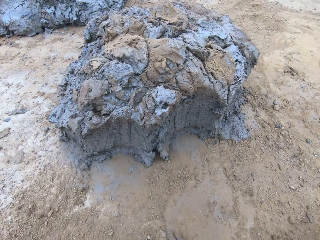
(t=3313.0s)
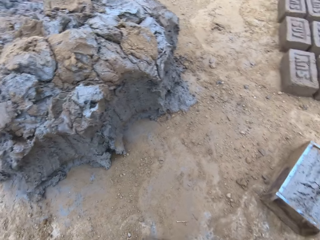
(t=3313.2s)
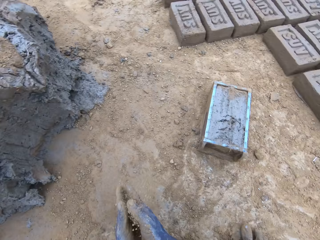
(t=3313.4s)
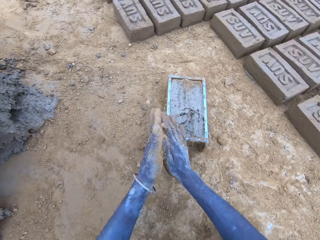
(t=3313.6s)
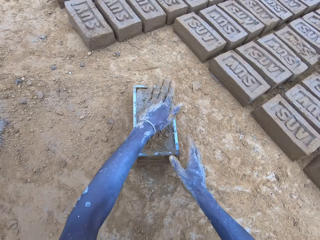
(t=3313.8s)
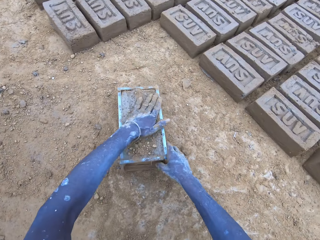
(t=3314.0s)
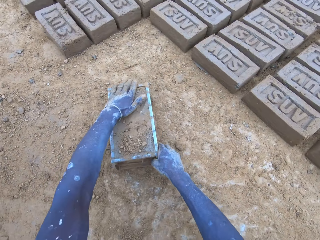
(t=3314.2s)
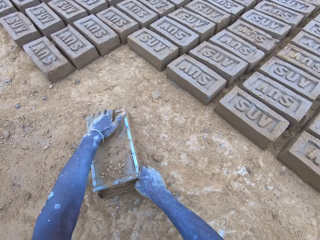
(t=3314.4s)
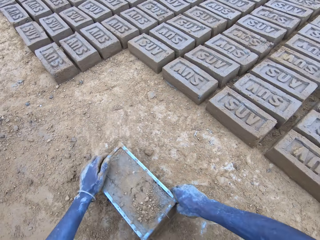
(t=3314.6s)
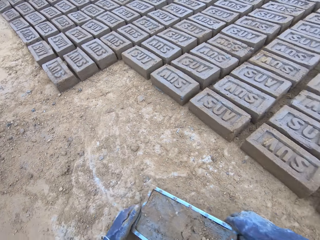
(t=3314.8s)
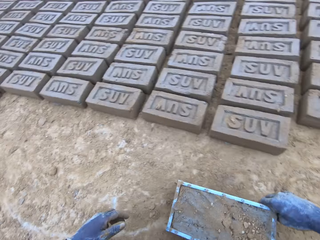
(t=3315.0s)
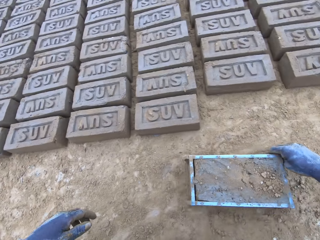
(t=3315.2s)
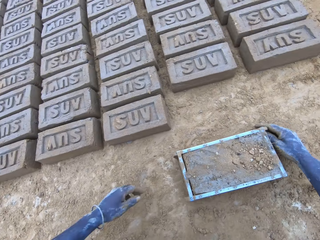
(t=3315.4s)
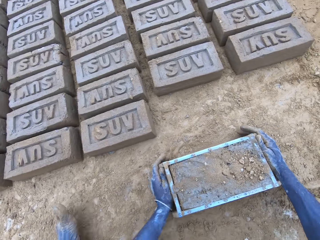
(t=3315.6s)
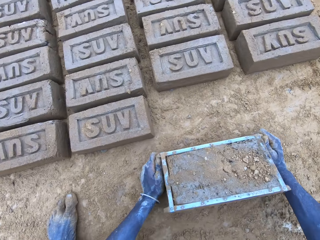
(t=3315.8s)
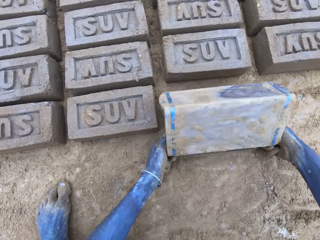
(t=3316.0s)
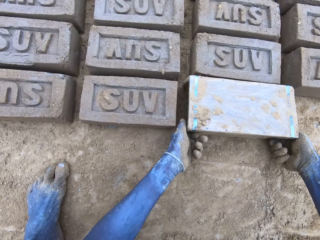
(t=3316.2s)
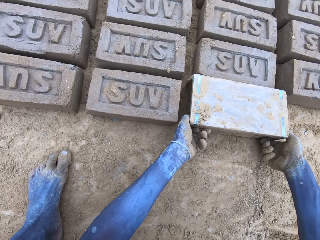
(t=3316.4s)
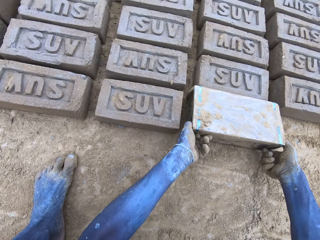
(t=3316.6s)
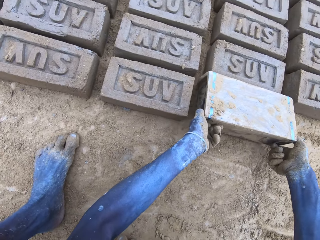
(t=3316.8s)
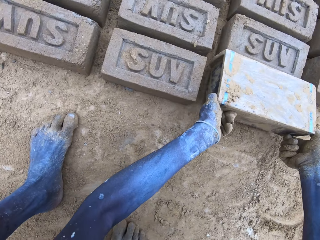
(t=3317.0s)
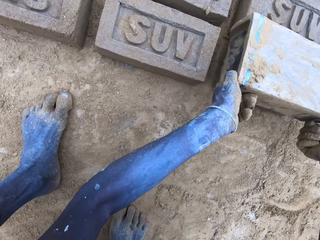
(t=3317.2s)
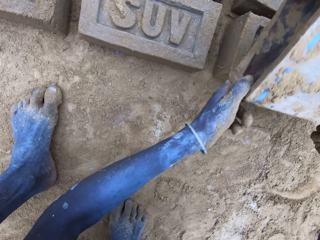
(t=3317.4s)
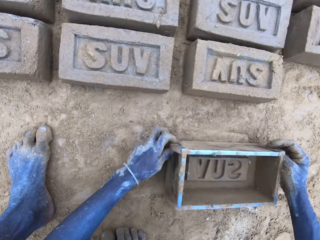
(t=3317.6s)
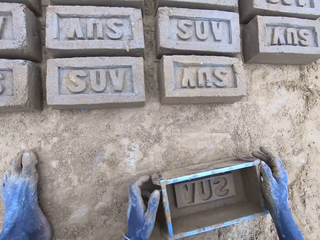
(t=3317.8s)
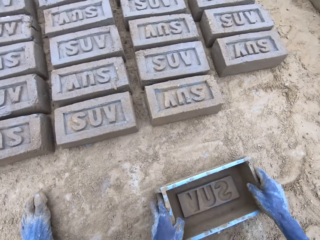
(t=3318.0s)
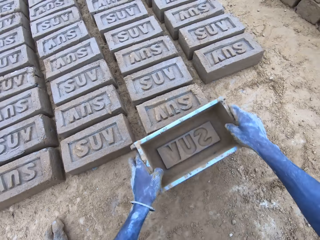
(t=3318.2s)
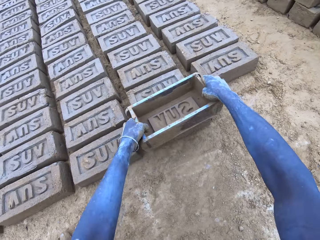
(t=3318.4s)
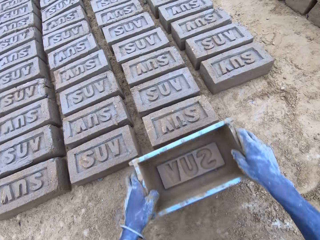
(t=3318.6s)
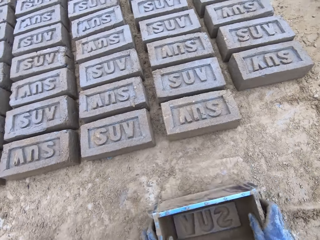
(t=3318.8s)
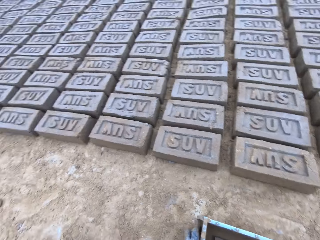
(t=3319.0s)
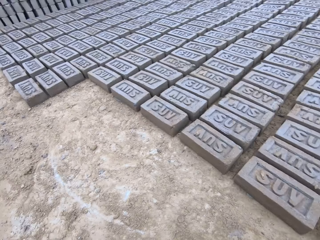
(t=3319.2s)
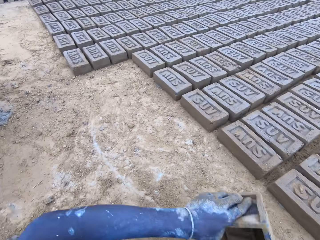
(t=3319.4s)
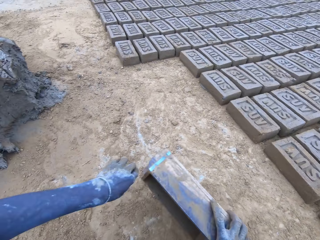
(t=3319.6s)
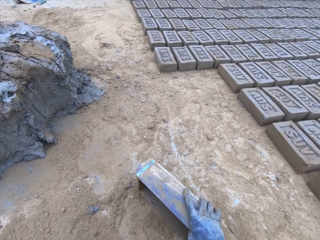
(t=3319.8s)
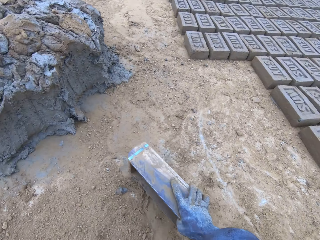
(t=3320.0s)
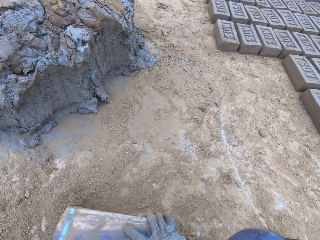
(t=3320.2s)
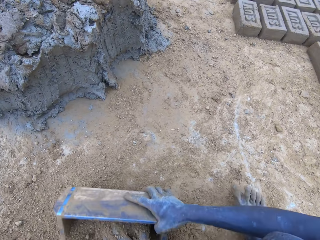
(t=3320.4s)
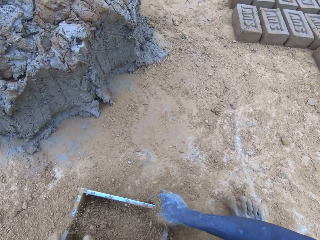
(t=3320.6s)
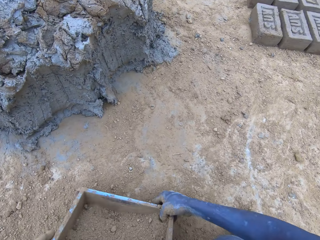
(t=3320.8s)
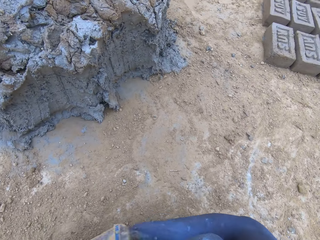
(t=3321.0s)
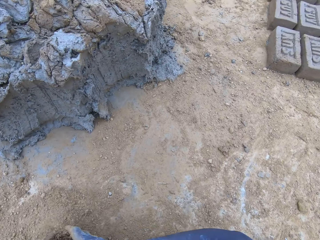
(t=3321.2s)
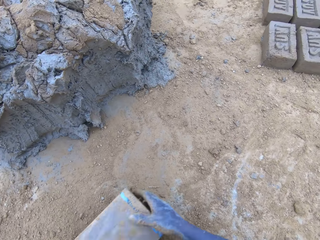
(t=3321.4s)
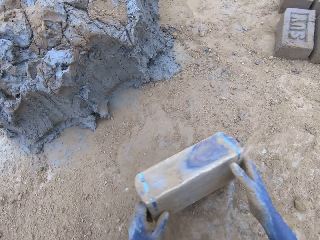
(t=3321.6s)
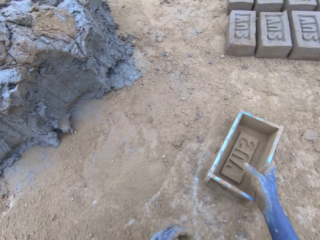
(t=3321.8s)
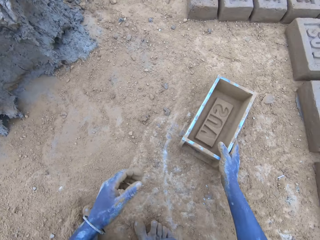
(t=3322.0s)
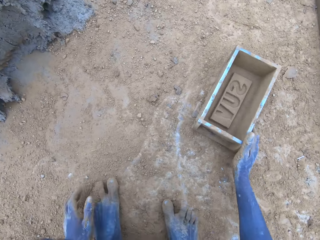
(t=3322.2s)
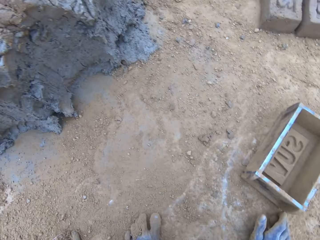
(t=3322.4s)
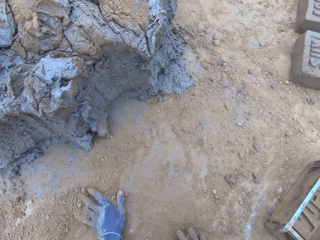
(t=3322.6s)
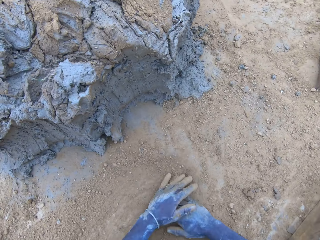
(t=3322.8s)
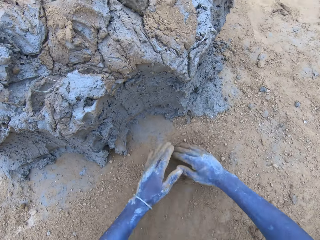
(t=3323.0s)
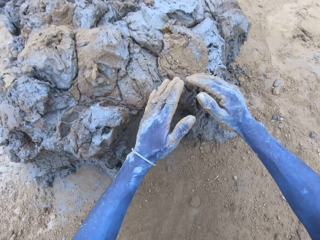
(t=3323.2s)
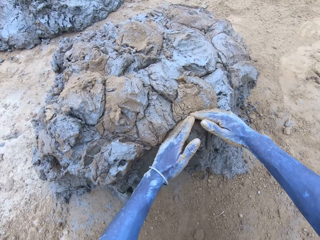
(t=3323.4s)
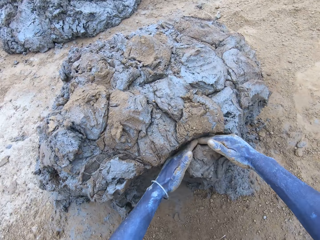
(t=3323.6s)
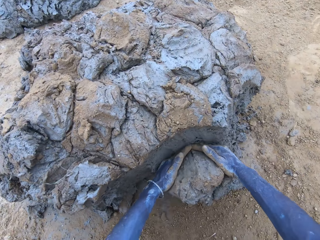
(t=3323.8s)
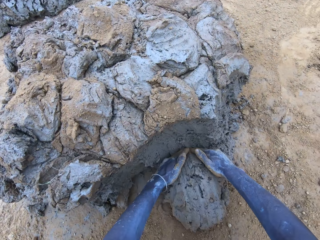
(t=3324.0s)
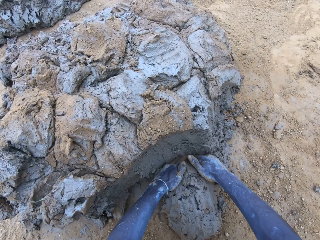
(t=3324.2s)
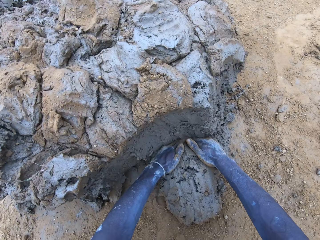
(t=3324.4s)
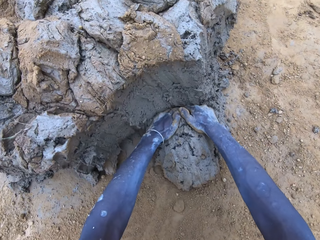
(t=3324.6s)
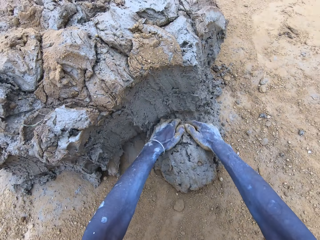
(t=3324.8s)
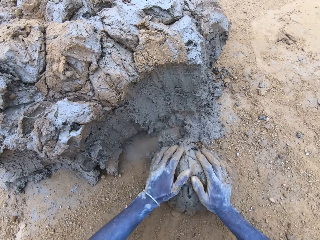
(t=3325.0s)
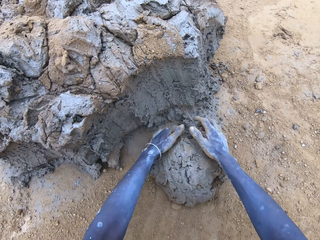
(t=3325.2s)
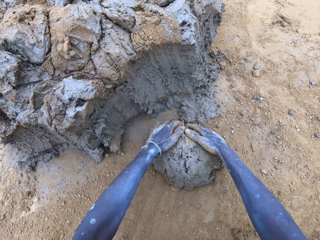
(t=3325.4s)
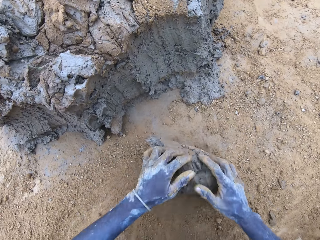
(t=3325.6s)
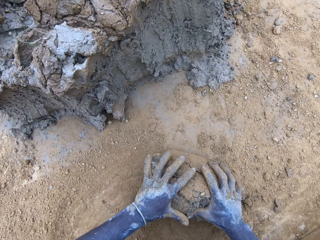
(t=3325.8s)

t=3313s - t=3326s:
The camera wearer throws the mud on the pile of mud. They lift the brick mould. They pour the mud in the brick mould on the ground. They lift the brick mould. They put sand in the brick mould. They pour the sand from the brick mould on the ground. They scoop clay using hands.

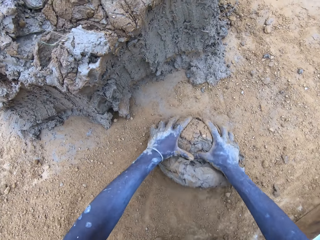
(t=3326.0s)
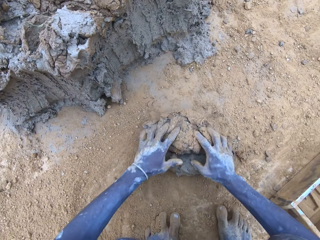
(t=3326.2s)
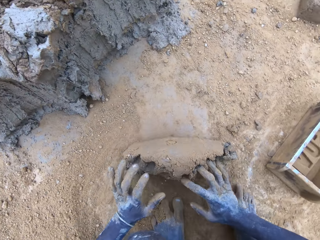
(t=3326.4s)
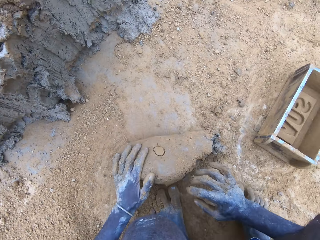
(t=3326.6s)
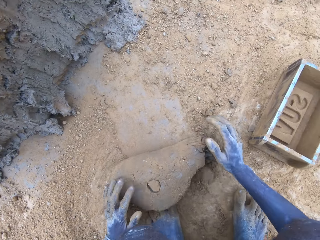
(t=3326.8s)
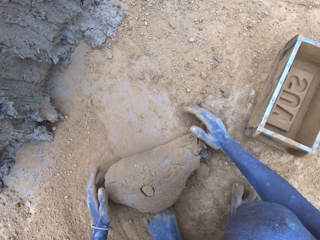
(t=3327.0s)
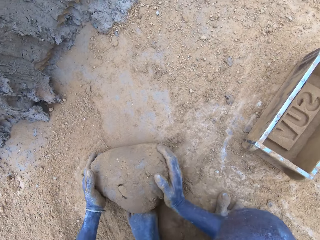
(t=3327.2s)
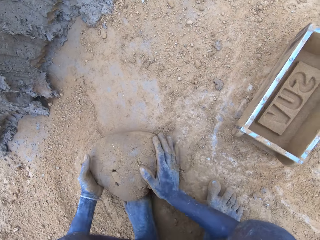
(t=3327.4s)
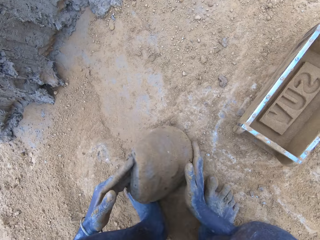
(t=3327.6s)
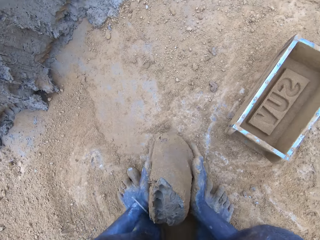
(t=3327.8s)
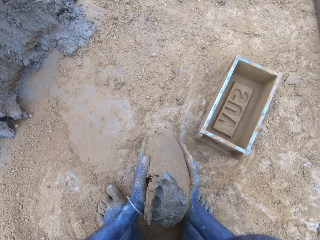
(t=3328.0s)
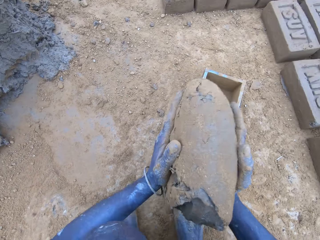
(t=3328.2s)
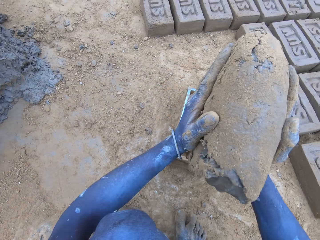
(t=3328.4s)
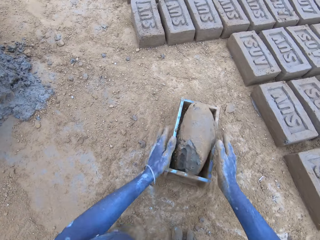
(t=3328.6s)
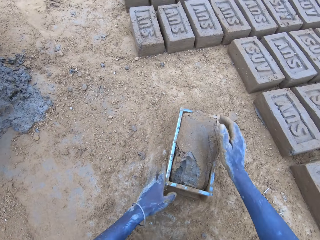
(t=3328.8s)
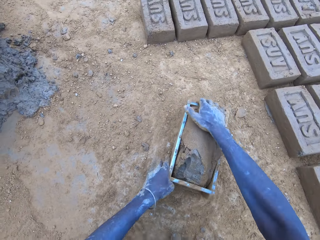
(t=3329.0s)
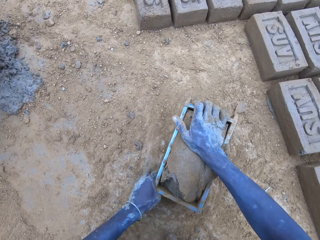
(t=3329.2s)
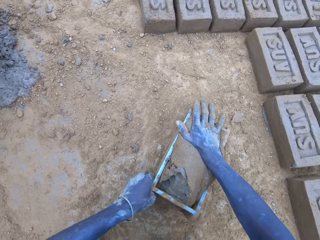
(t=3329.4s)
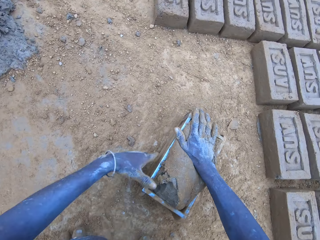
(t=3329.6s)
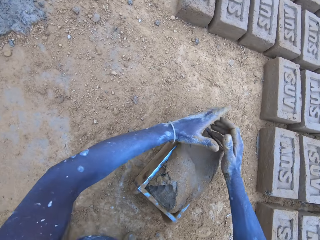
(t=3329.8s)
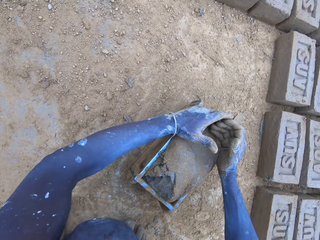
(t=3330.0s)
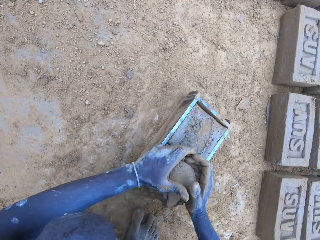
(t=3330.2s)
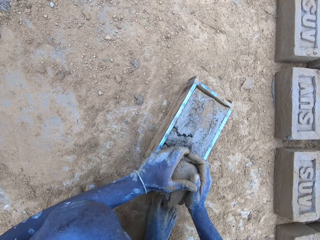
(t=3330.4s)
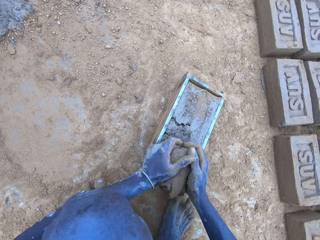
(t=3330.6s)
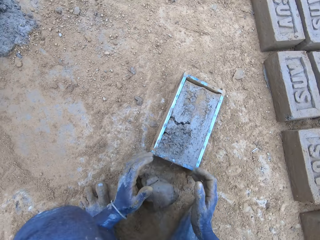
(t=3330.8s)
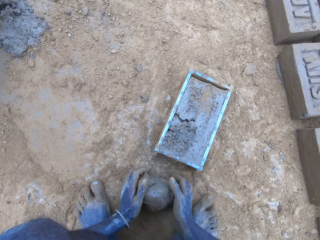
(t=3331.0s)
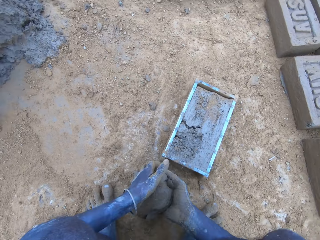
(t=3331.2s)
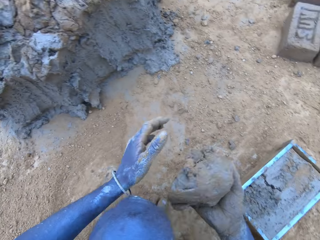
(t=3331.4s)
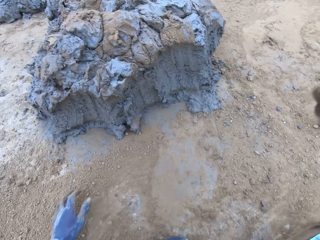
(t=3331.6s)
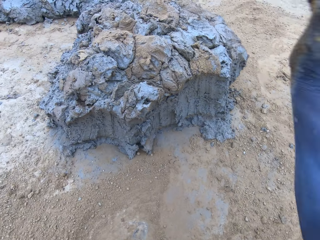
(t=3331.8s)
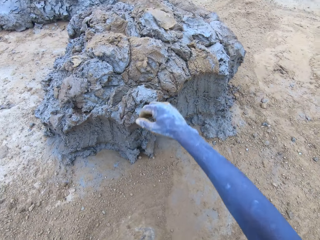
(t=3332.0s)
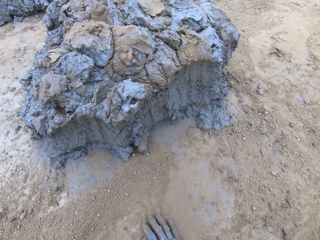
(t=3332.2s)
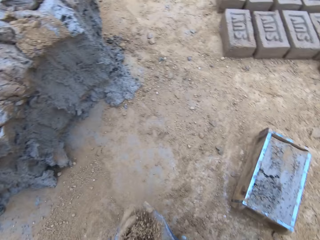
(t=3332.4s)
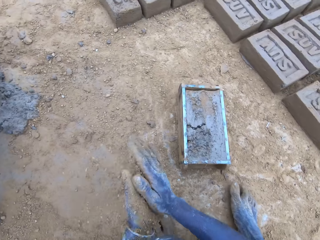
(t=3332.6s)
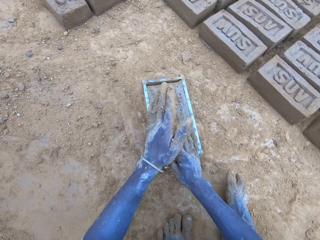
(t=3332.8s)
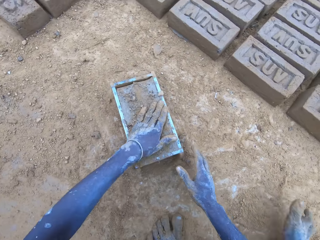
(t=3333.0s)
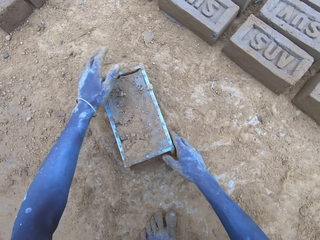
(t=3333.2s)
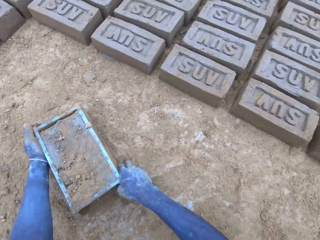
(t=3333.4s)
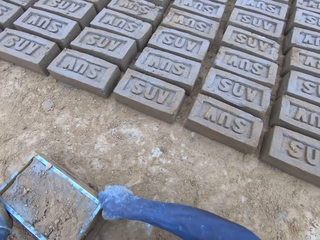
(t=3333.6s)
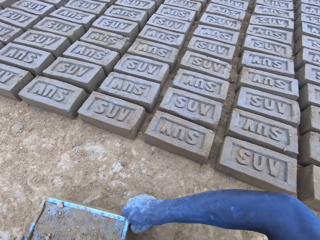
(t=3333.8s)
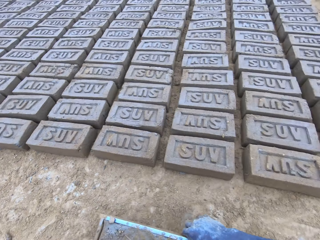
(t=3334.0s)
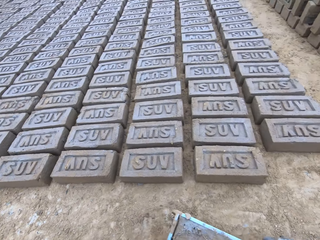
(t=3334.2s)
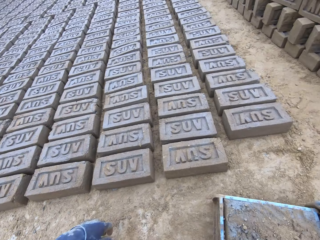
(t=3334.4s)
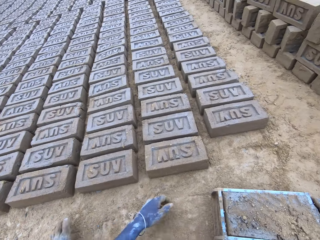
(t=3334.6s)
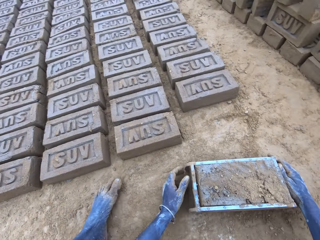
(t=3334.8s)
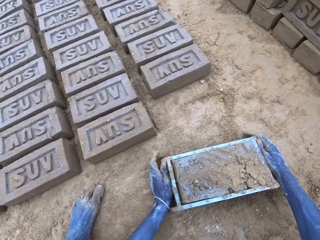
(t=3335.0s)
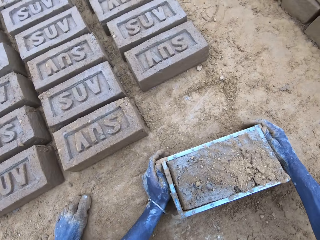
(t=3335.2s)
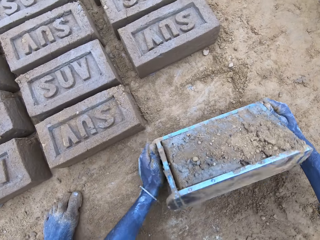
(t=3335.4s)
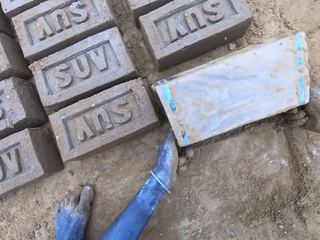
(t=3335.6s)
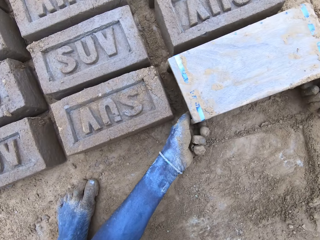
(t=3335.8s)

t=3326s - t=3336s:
The camera wearer rolls clay on the ground. They put the clay in the brick mould. They scoop the excess mud or clay on the brick mould. They throw the mud on the pile of mud. They lift the brick mould. They pour the mud in the brick mould on the ground.
